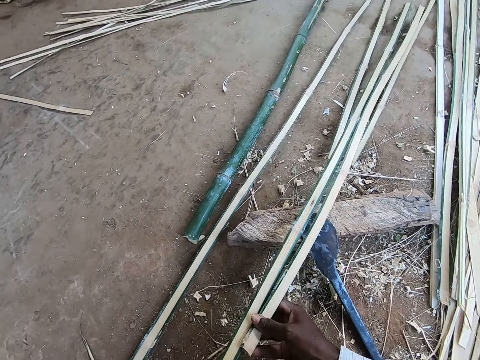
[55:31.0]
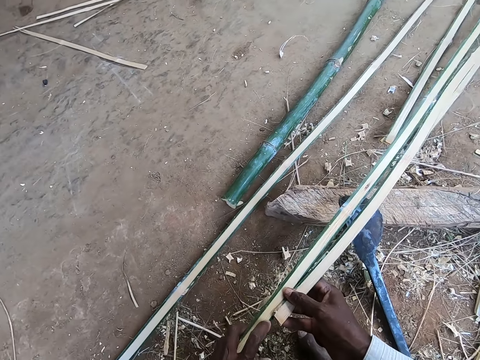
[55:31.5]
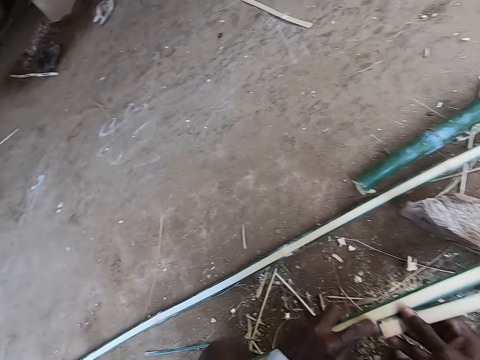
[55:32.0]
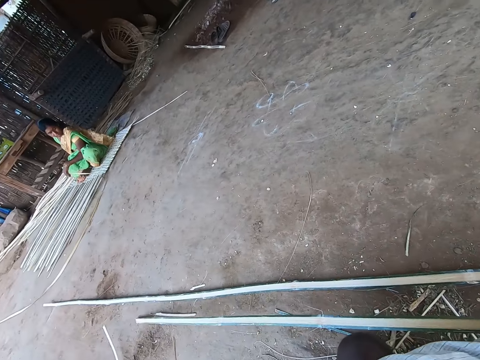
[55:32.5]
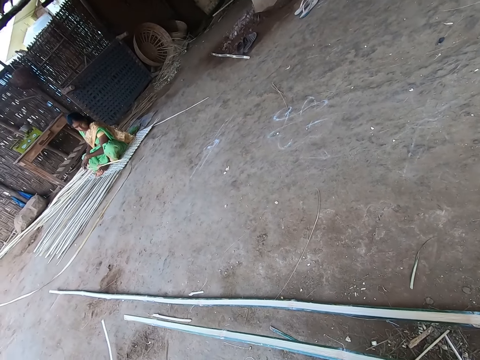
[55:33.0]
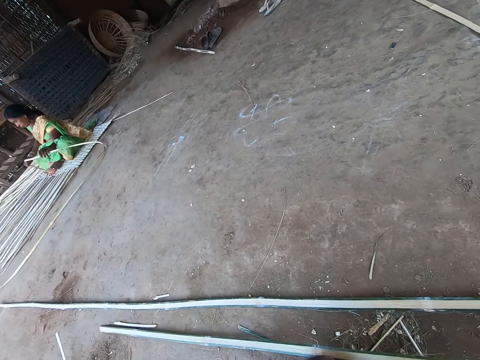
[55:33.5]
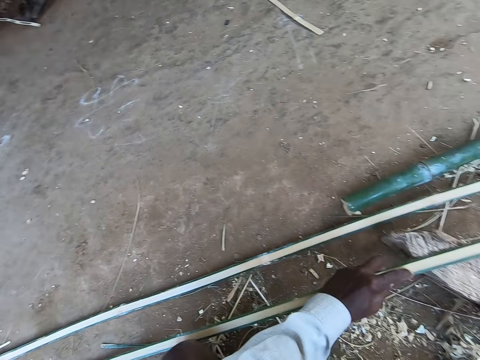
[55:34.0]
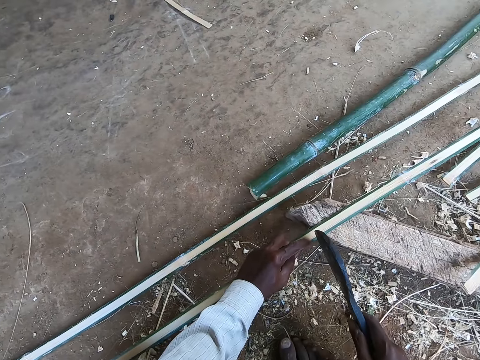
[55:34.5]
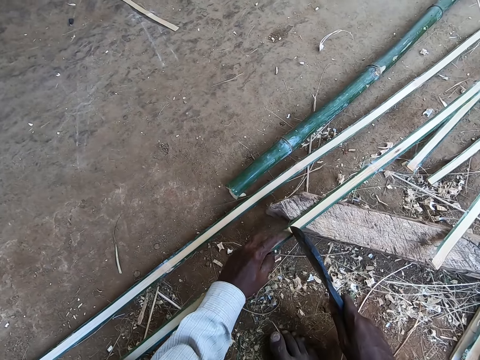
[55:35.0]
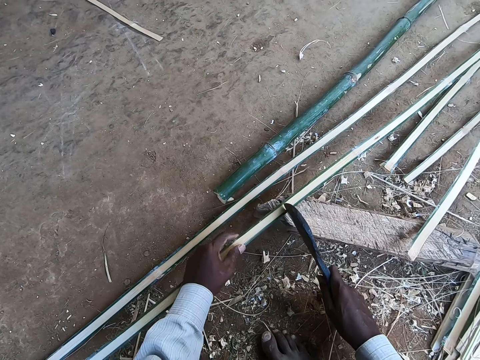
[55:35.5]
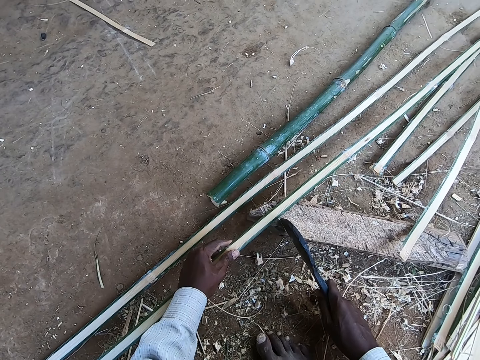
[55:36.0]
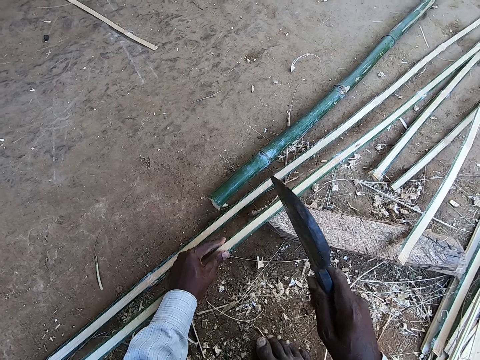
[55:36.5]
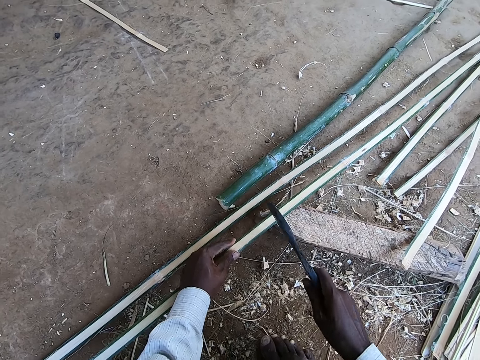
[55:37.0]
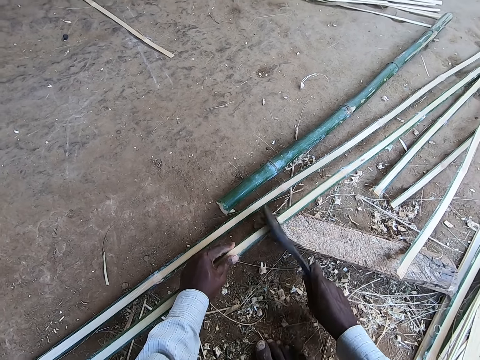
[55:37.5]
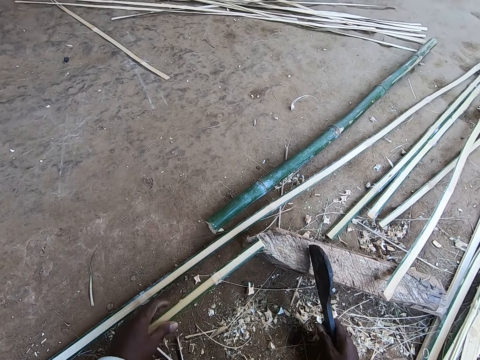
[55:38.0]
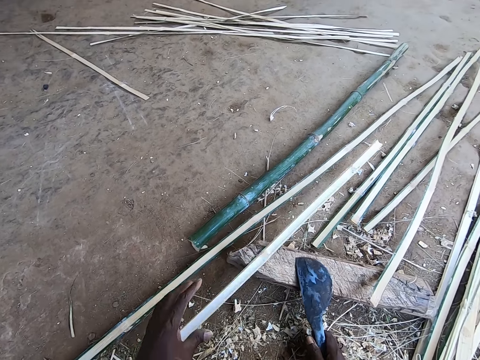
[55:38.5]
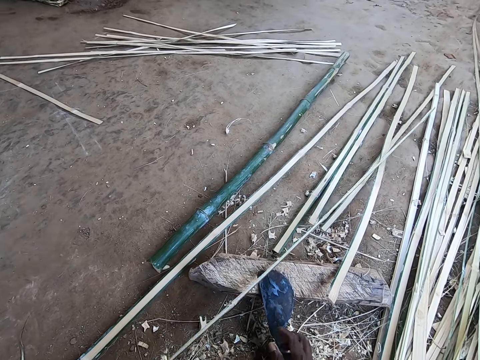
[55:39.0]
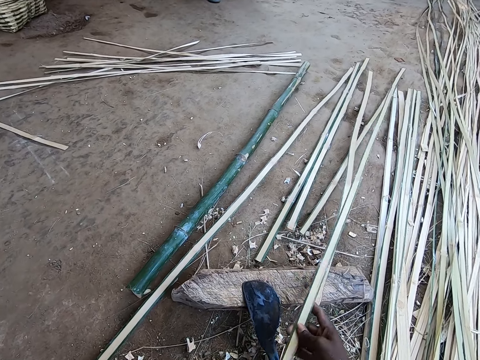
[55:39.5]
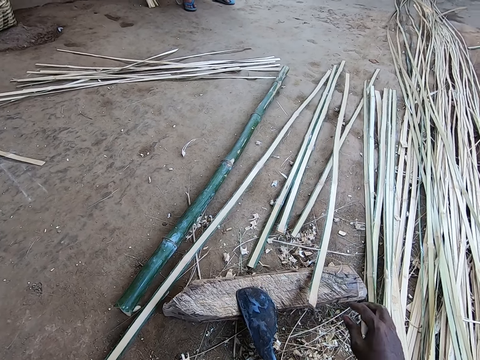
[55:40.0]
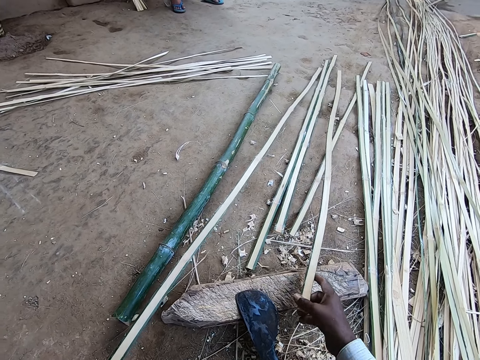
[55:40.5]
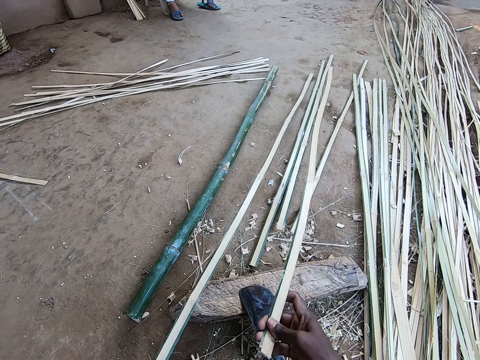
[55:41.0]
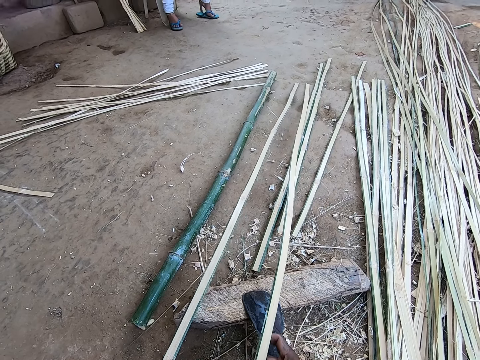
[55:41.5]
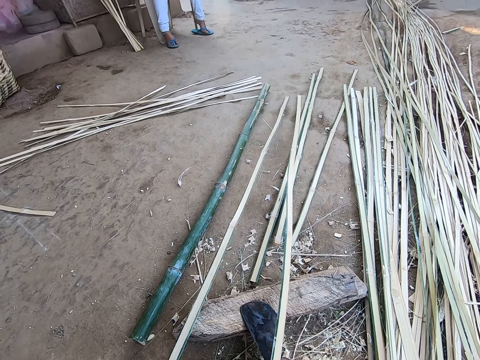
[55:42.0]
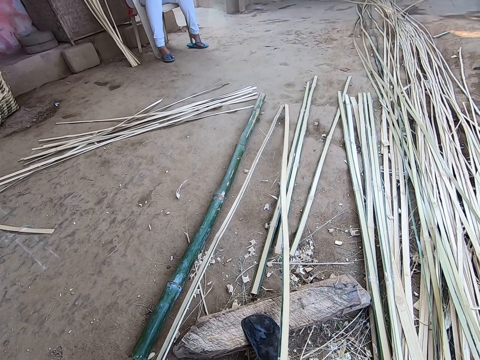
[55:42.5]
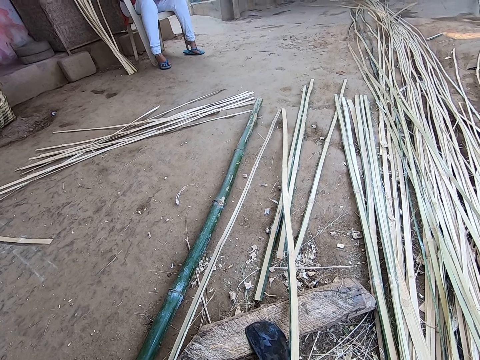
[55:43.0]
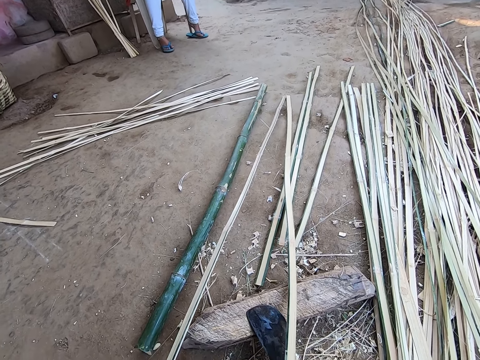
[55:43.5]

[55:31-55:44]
The camera wearer measures the bamboo. A woman straightens a bamboo strip with her hands. The camera wearer looks around and interacts with the woman. He cuts the bamboo strip or stick on the wood with the bamboo knife in his right hand. He adjusts the bamboo strip in his left hand on the wood. He cuts the bamboo strip on the wood with the bamboo knife in his right hand. He adjusts the bamboo strip in his left hand on the wood. He passes the bamboo strip in his left hand to his right hand. He drops the bamboo strip in his right hand on the bamboo strips on the floor. He picks up the bamboo strip on the wood with his right hand. He pulls the bamboo stick. He aligns the bamboo strip in his right hand with the bamboo strip in his left hand.

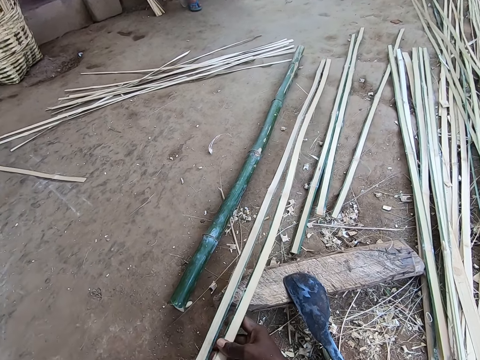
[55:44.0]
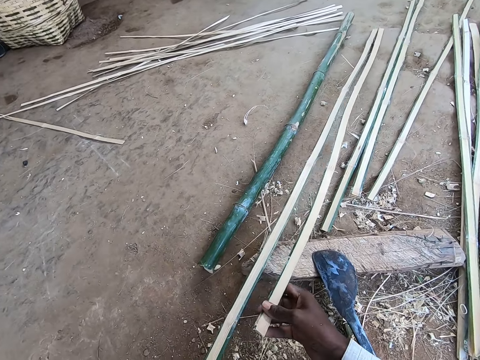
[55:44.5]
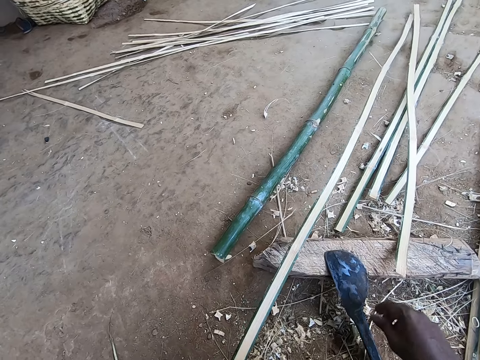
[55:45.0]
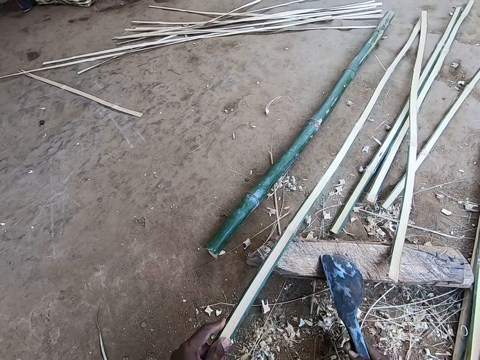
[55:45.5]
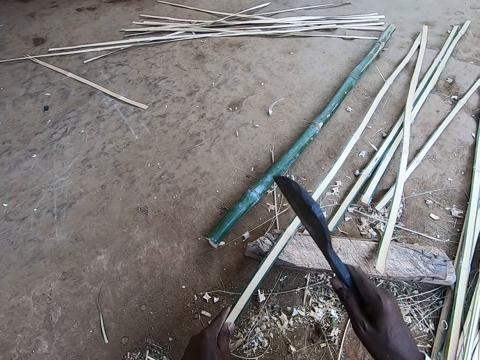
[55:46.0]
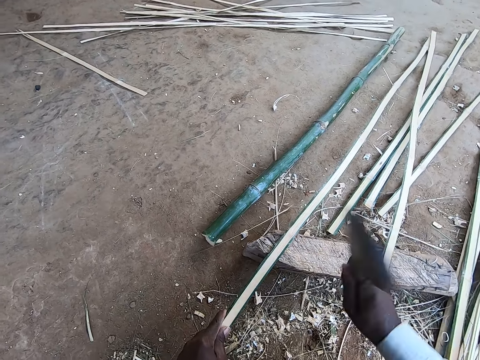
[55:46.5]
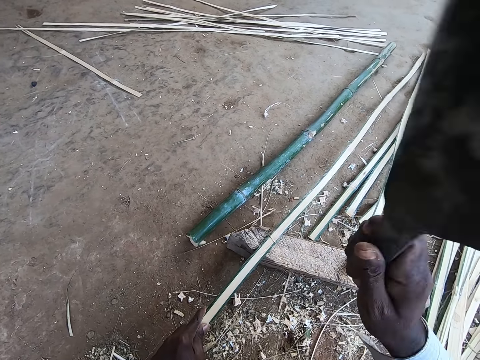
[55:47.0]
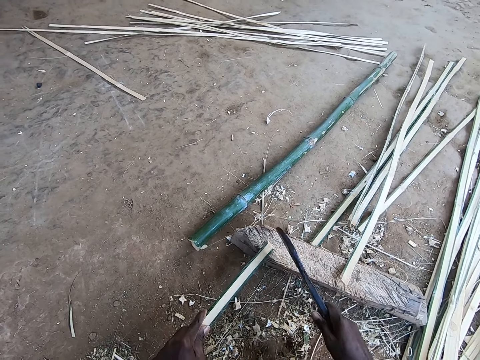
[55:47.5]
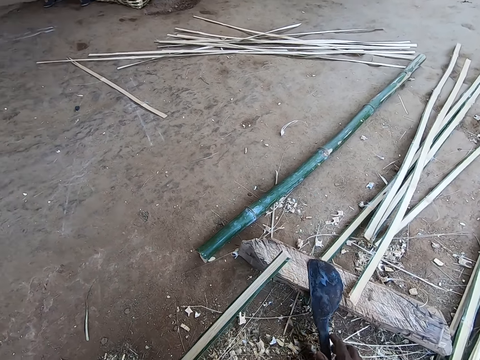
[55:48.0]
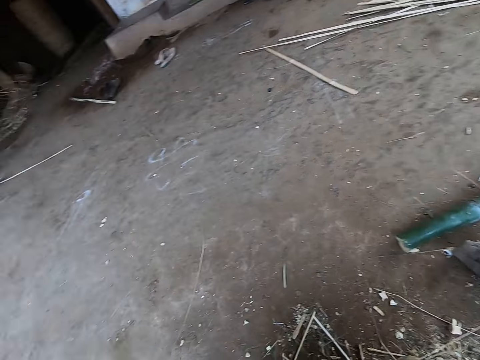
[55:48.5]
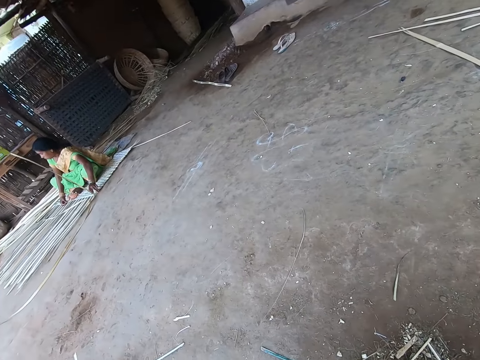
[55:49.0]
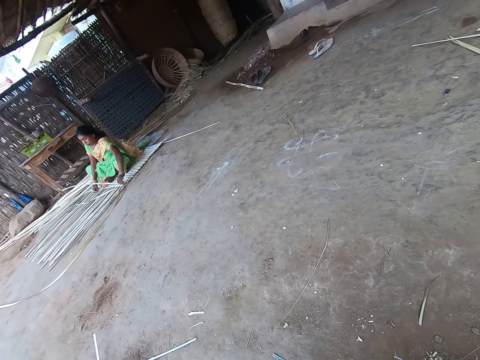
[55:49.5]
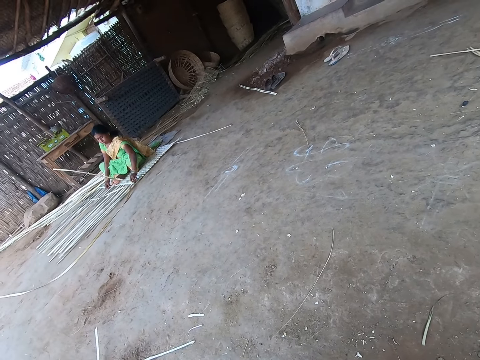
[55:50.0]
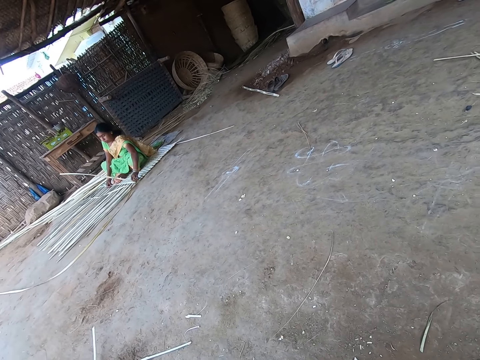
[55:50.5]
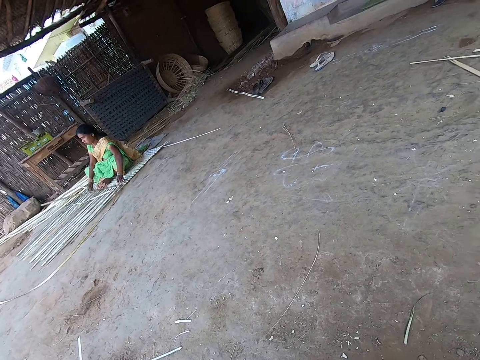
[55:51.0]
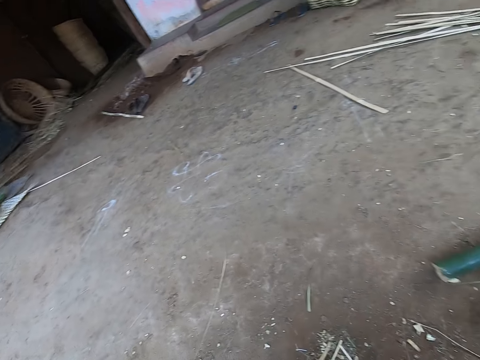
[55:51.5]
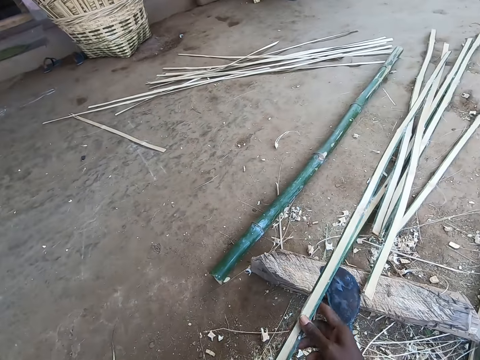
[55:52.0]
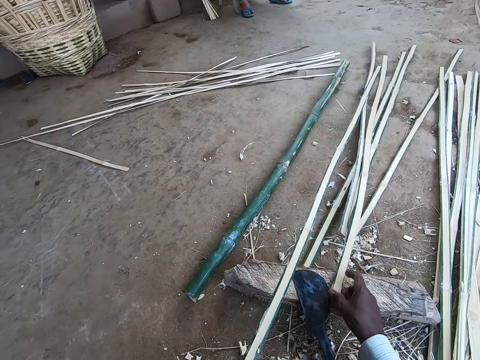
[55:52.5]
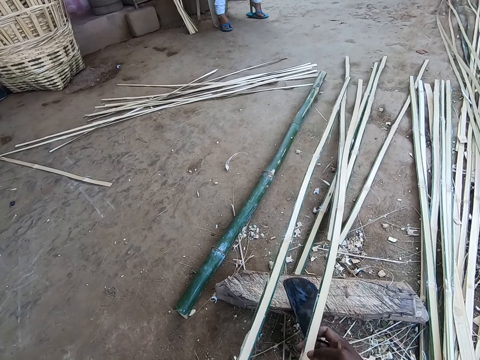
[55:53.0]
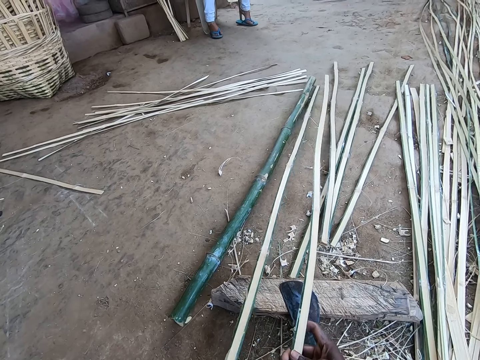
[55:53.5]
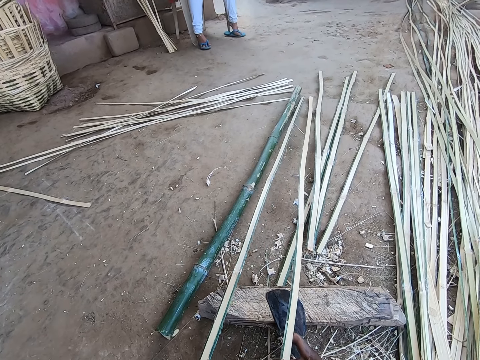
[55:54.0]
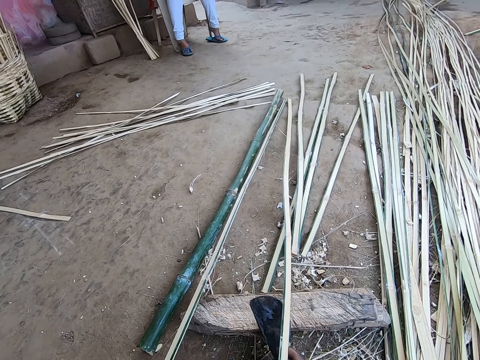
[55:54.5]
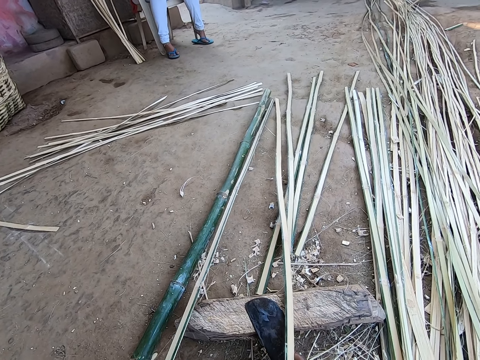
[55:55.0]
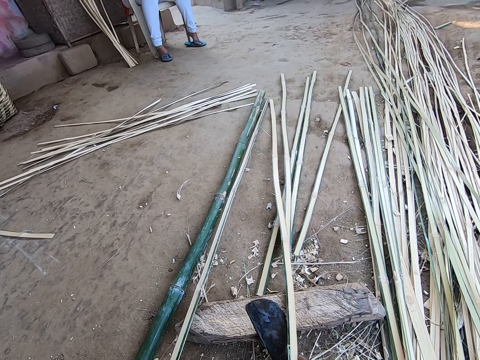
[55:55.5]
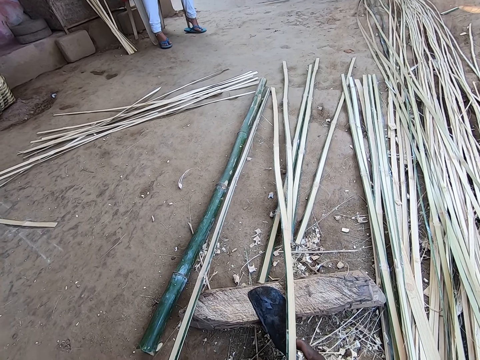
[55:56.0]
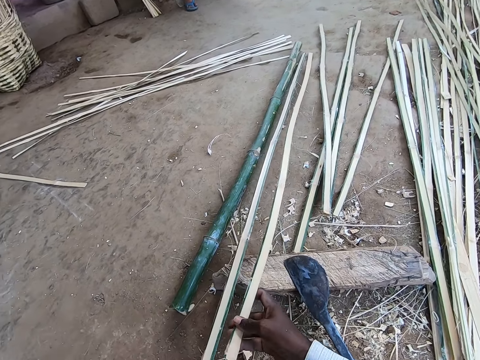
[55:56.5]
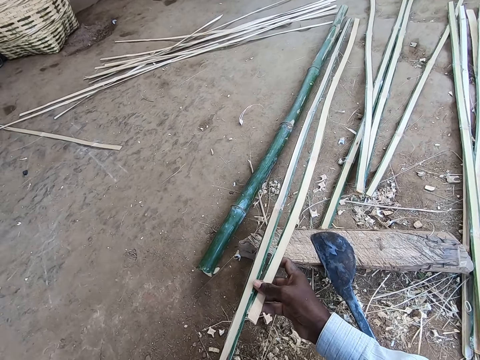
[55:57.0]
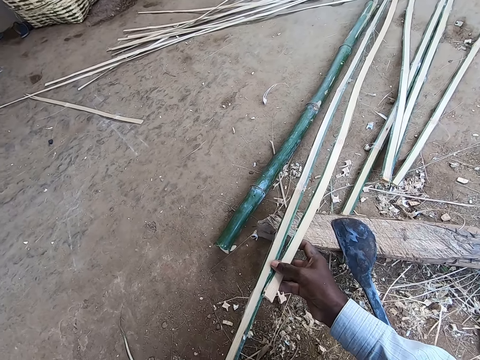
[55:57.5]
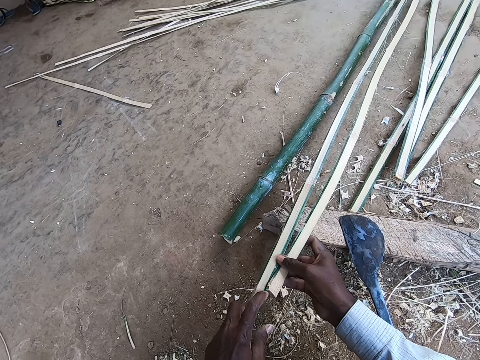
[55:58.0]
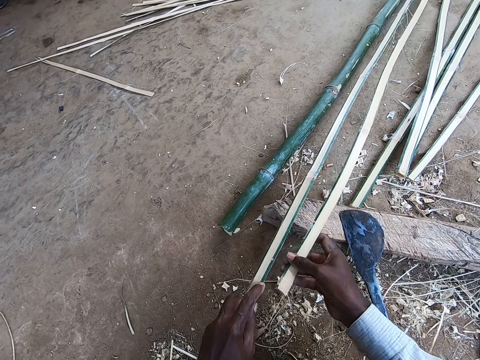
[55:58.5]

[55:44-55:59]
The camera wearer measures the bamboo. He drops the bamboo strip or stick in his right hand on the wood. He picks up the bamboo knife or bamboo cutter knife on the wood with his right hand. He cuts the bamboo strip on the wood with the bamboo knife in his right hand. He drops the bamboo knife on the wood with his right hand. A woman aligns the bamboo strip in both hands. The camera wearer looks around. He cuts the bamboo strip on the wood with the bamboo knife in his right hand. He pulls the bamboo stick. He aligns the bamboo strip in his right hand with the bamboo strip in his left hand. He measures the bamboo.
